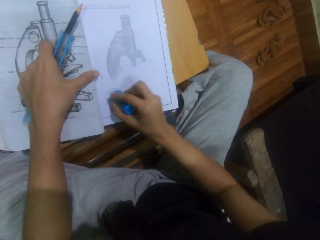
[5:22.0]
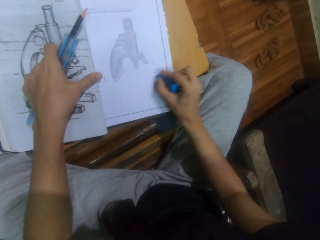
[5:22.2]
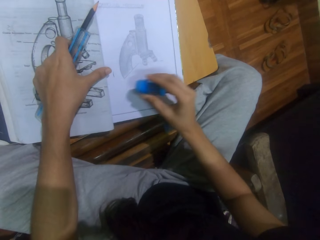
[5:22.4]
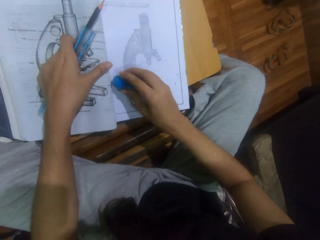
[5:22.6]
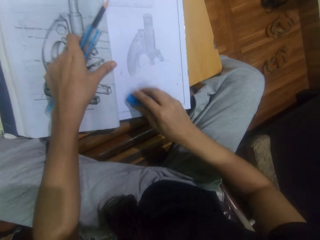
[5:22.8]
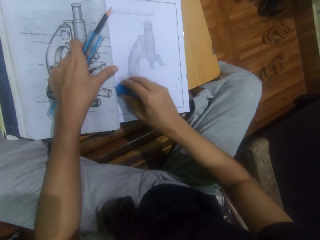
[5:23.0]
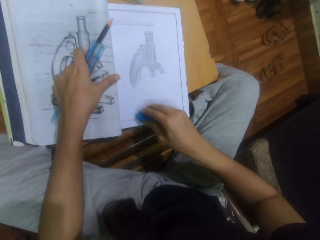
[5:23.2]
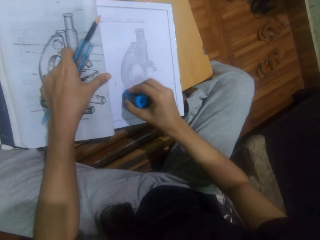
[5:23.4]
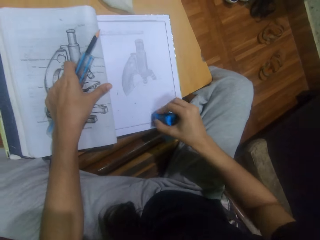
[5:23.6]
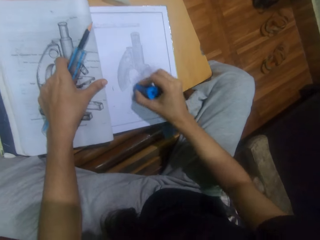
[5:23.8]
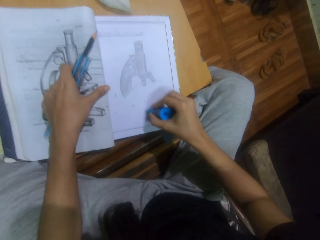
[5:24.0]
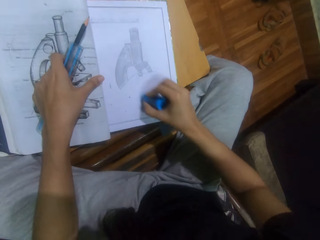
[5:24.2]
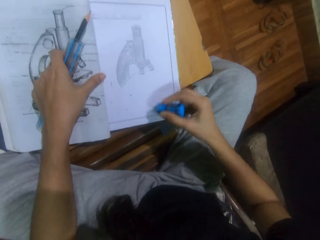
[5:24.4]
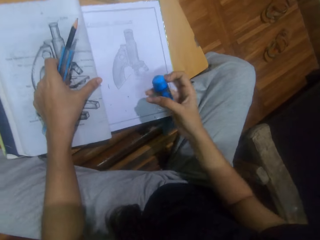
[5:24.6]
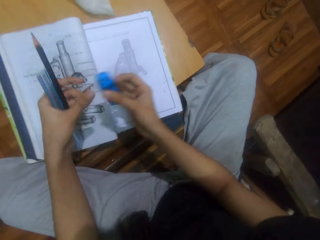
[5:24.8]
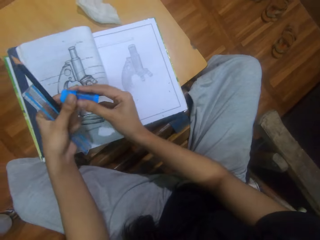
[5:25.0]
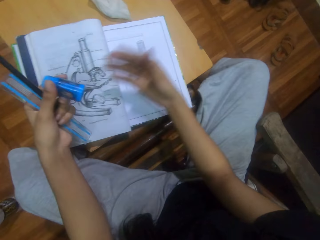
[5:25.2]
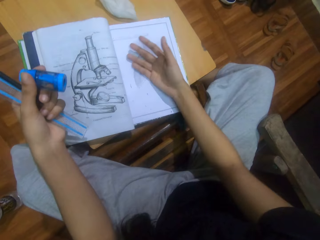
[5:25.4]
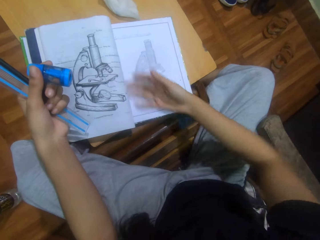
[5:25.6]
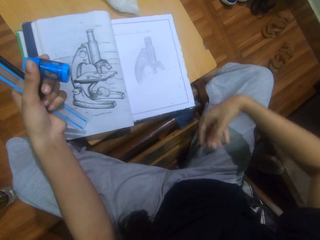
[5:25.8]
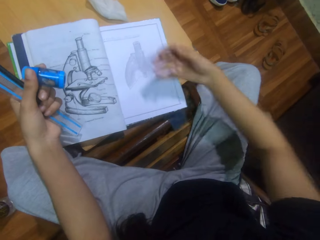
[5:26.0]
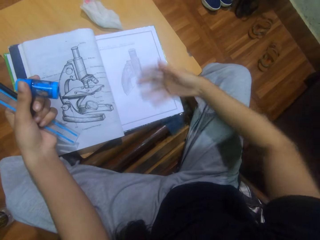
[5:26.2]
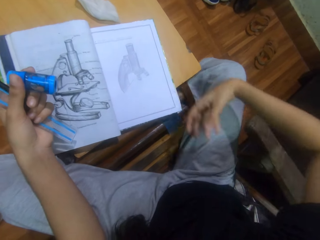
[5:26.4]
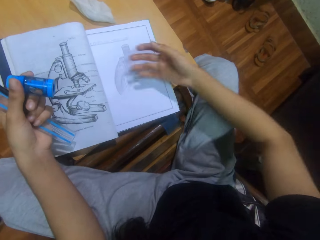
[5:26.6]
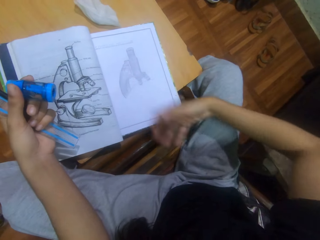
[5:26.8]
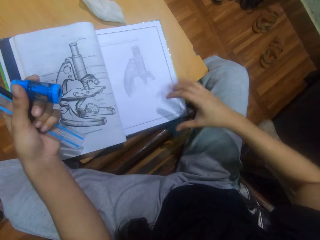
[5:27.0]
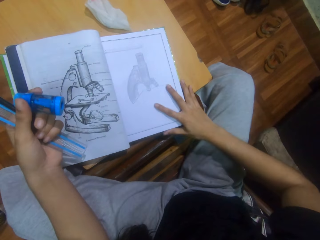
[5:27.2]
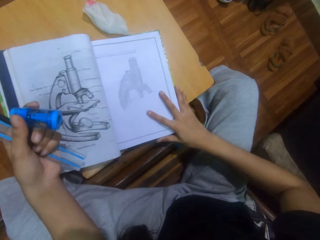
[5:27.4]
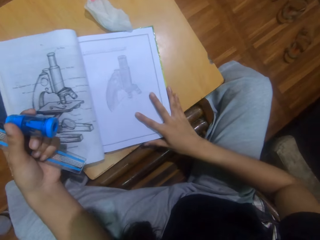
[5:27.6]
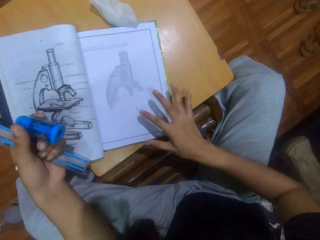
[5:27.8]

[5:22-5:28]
The camera wearer exchanges a rubber to his left hand. He holds the rubber with his left hand. He places a hand on the book. He wipes the drawing book with his right hand. He moves the drawing book on the stool table with his right hand.

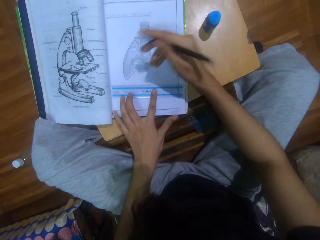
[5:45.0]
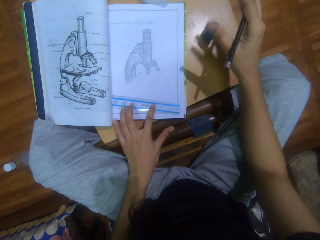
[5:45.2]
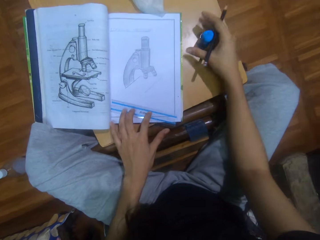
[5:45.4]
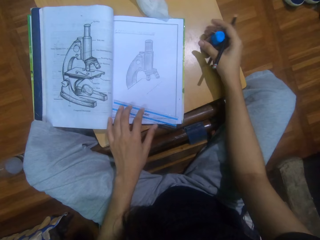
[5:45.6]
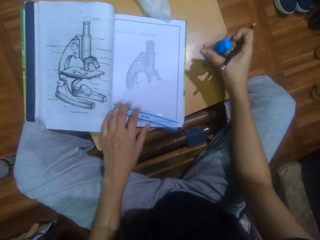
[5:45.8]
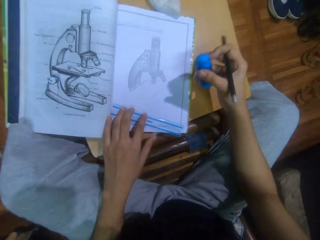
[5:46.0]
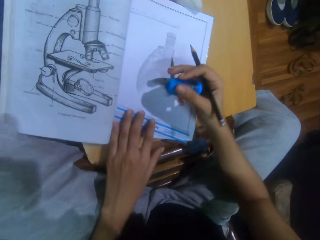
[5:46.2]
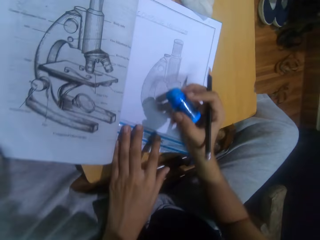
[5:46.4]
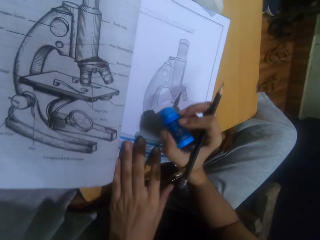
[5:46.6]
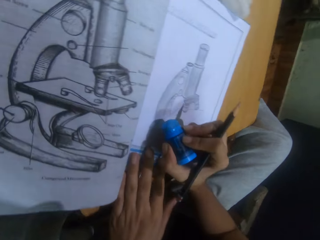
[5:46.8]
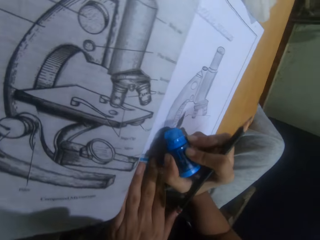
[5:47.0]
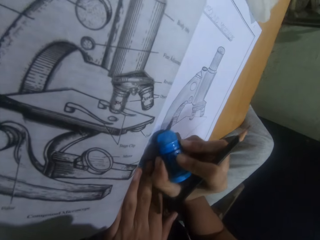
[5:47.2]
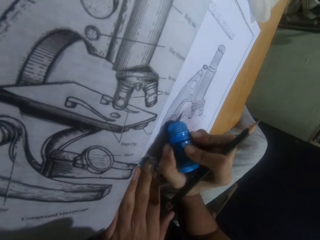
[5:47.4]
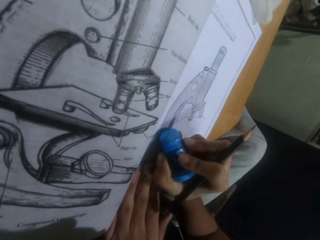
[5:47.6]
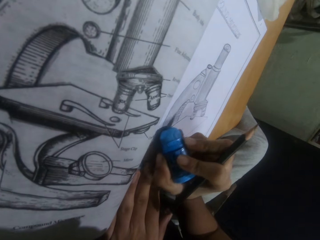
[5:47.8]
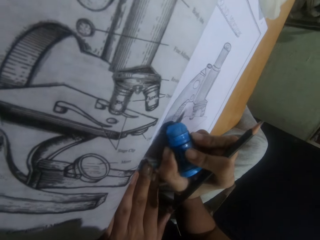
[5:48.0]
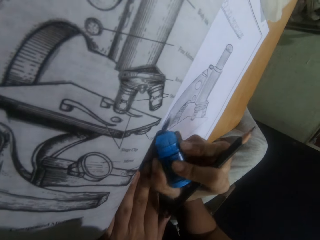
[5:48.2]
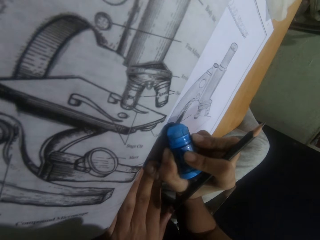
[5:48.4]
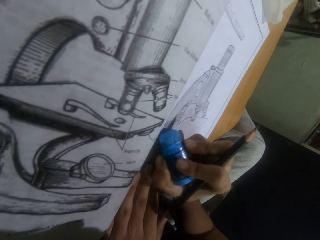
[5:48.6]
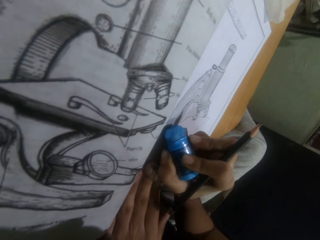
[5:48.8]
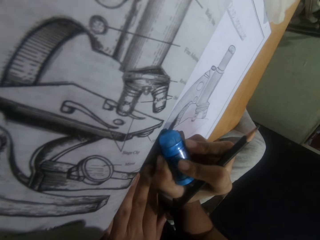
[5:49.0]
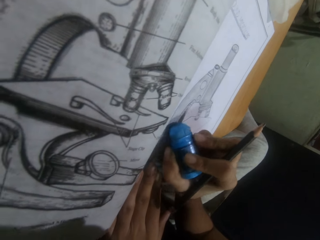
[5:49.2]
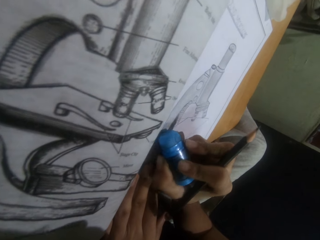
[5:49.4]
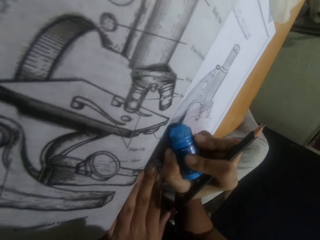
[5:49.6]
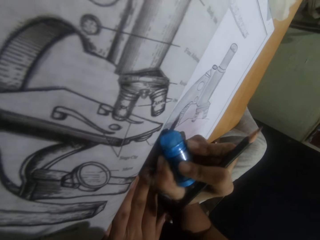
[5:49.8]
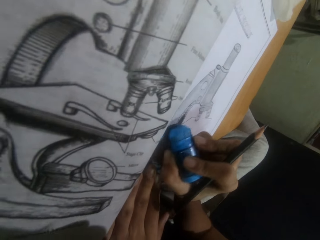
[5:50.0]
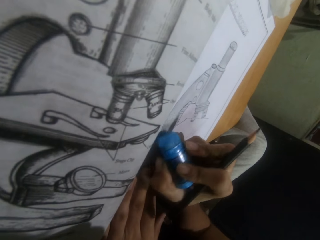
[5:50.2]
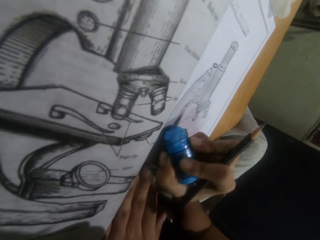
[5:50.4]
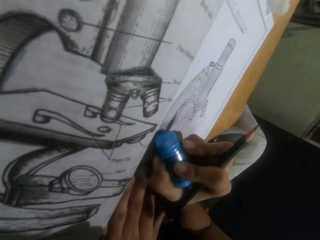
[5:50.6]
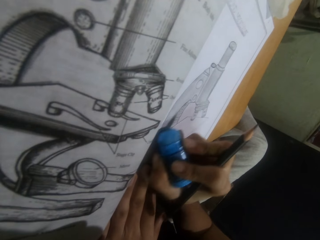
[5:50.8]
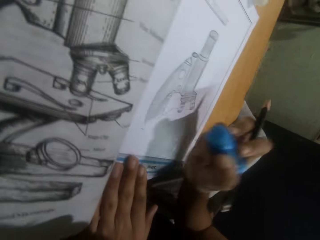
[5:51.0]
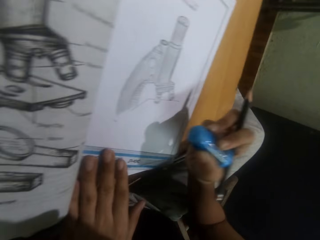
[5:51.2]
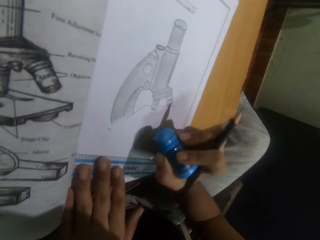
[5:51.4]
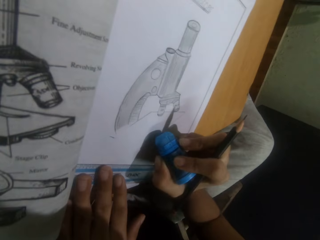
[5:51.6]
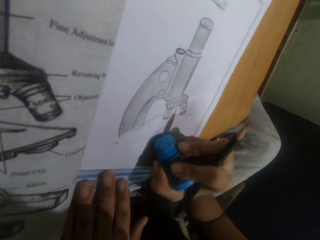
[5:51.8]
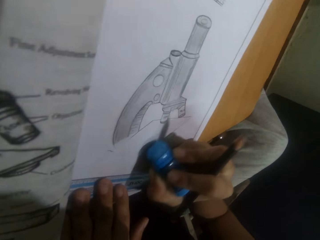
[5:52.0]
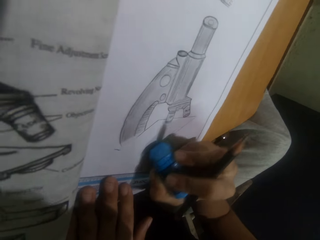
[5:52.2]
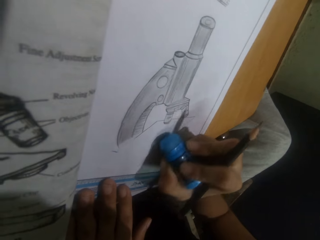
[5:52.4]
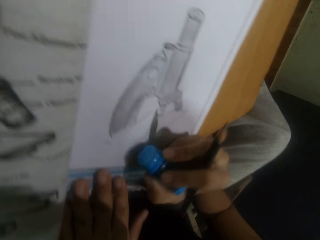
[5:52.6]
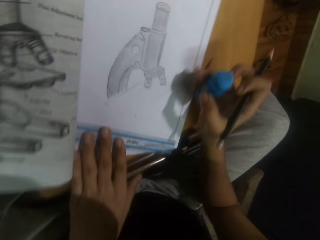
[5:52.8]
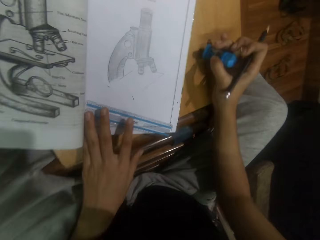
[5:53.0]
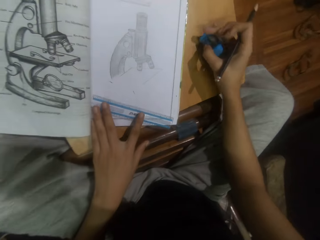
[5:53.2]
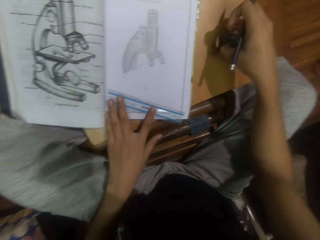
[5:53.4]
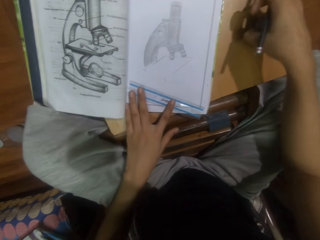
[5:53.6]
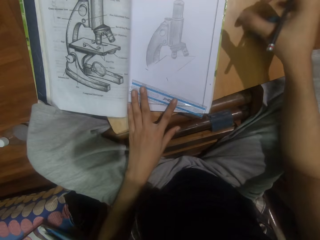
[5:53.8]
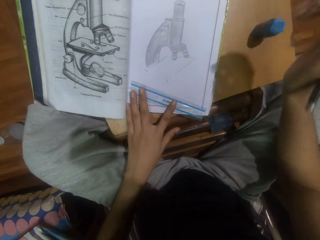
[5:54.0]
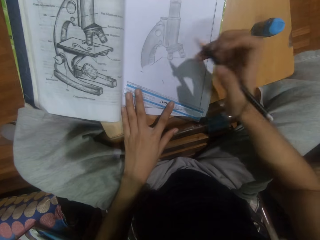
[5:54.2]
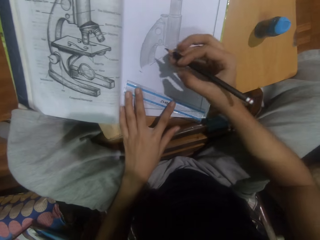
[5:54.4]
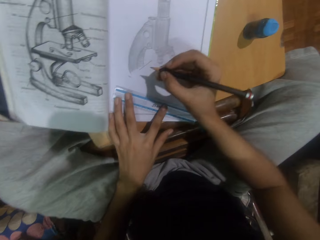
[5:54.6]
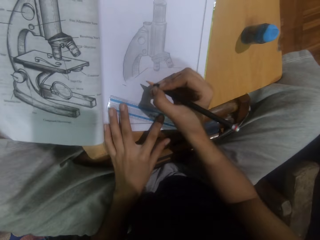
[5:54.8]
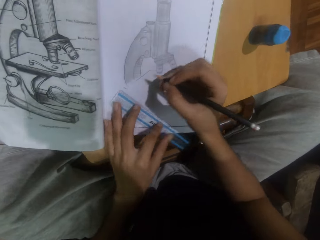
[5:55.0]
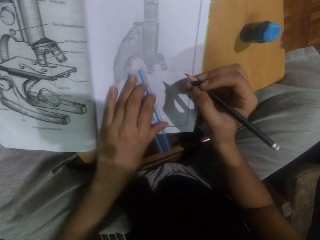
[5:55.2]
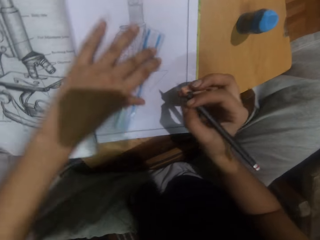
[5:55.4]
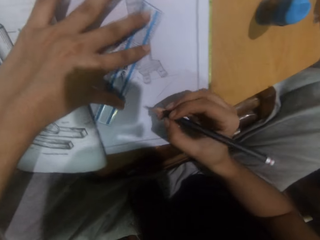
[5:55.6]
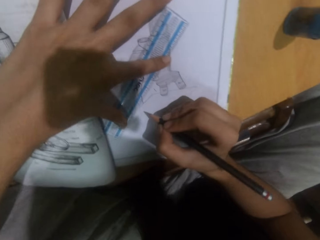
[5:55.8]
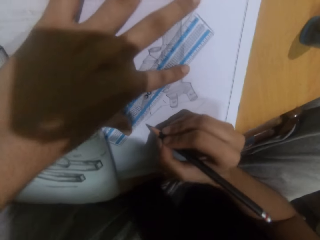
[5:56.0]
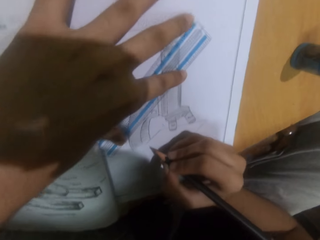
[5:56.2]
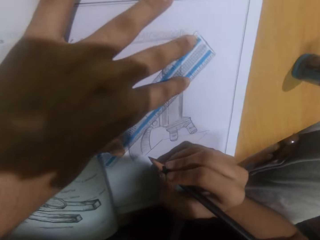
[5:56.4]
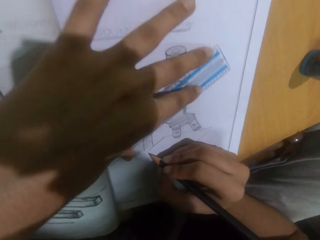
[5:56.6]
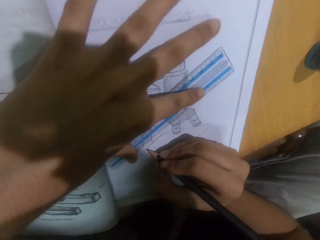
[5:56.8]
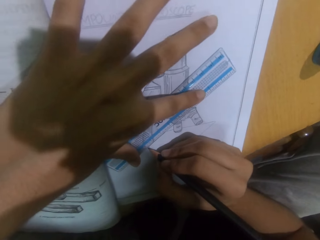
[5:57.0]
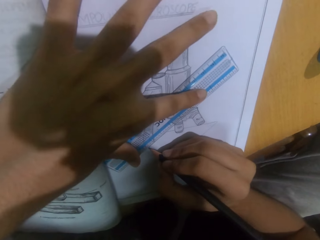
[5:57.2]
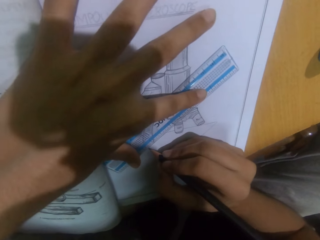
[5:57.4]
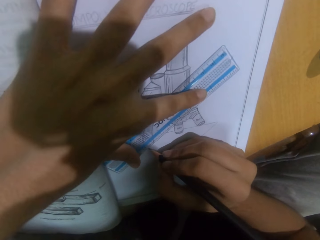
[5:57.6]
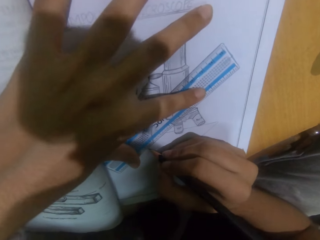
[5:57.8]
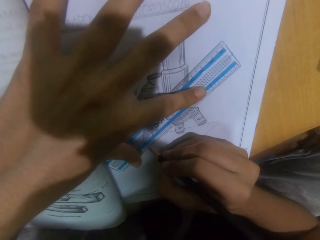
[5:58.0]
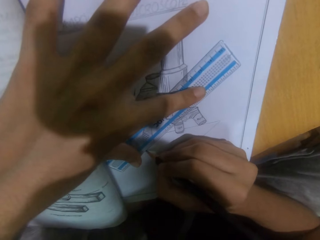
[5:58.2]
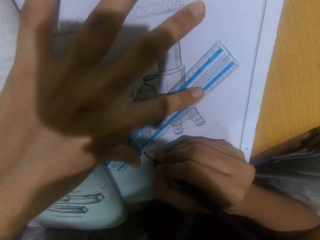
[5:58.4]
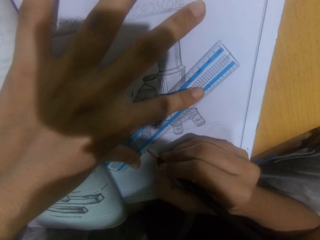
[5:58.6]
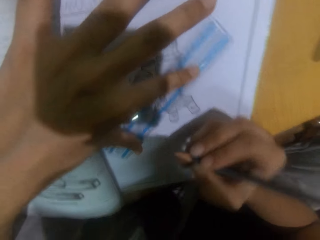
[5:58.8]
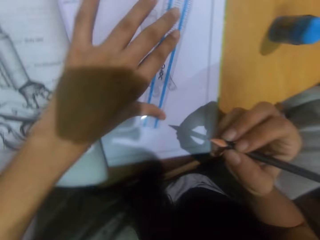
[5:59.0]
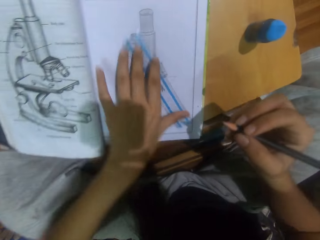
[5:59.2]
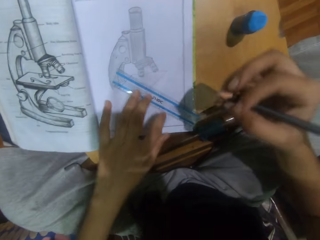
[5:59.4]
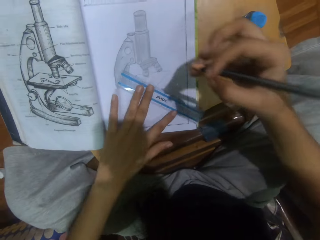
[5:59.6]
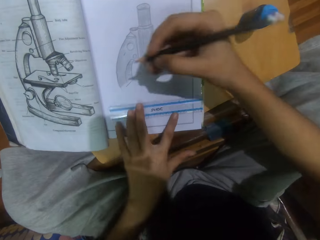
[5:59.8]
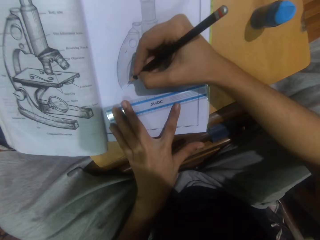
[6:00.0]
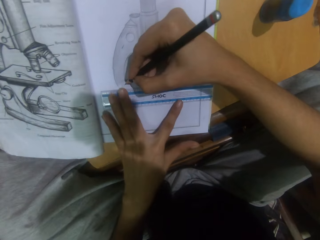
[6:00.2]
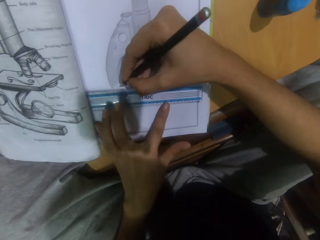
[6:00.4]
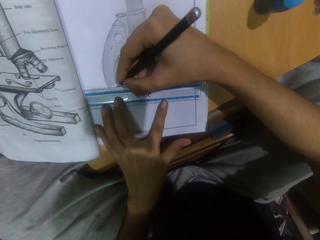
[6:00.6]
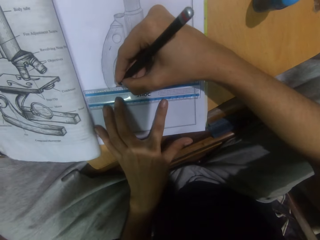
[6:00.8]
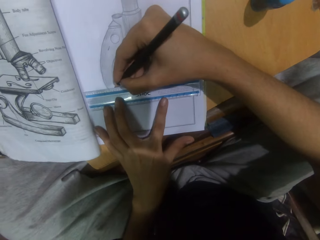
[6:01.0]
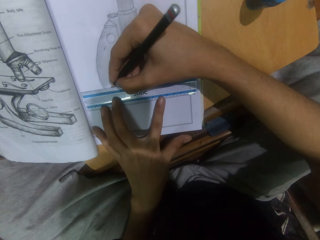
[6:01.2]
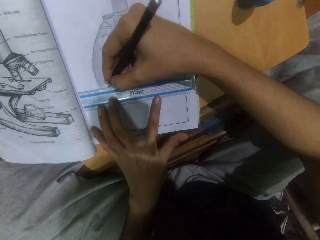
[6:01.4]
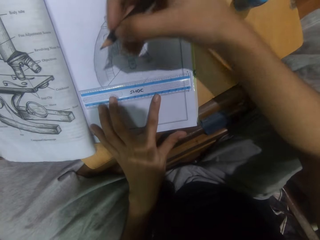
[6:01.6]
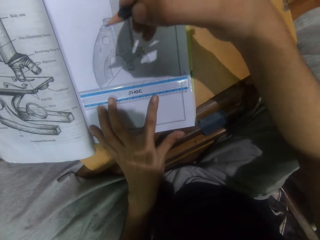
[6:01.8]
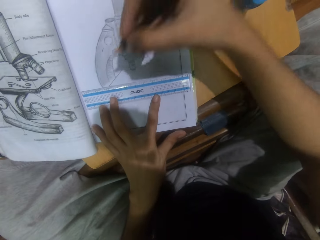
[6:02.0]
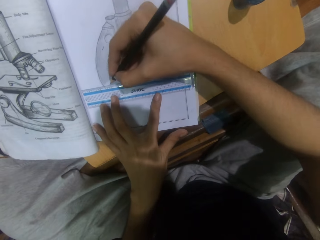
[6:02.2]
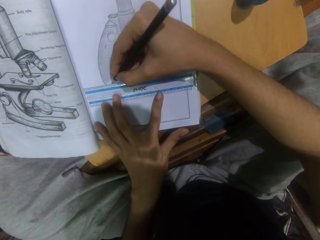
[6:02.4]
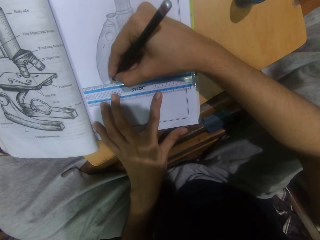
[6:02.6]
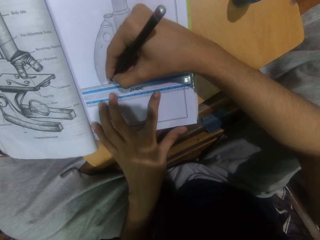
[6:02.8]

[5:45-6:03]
The camera wearer moves a hand. They pick a rubber with the right hand from the stool table. They rub a drawing line on a drawing book with the rubber. They move a hand. They rub the drawing. They move a hand. They place the rubber with the right hand from the stool table. They move a hand. They lower a hand. They turn a ruler. They move the ruler. They look at the drawing. They move the ruler. They draw on the drawing book with a pencil. They move a hand. They turn the ruler. They lower the pencil. They position the ruler.
